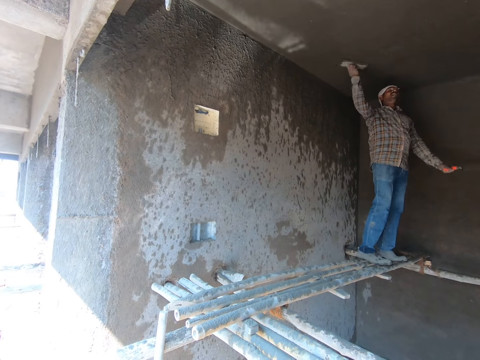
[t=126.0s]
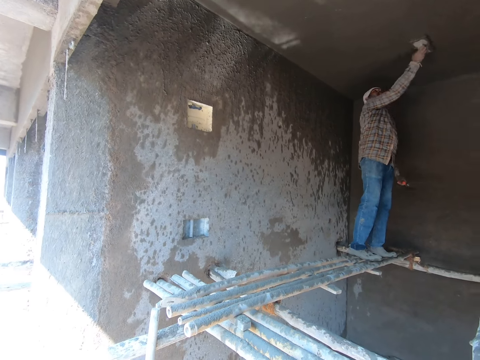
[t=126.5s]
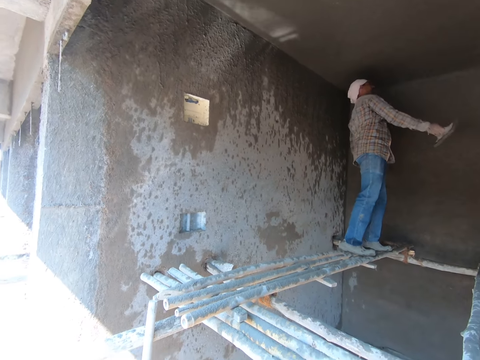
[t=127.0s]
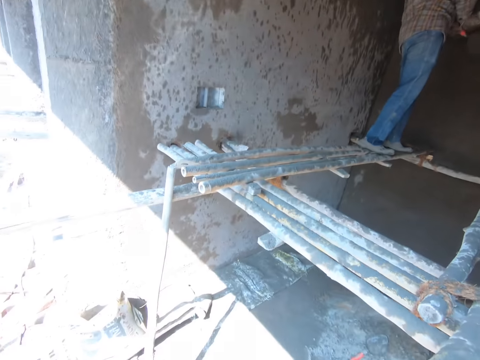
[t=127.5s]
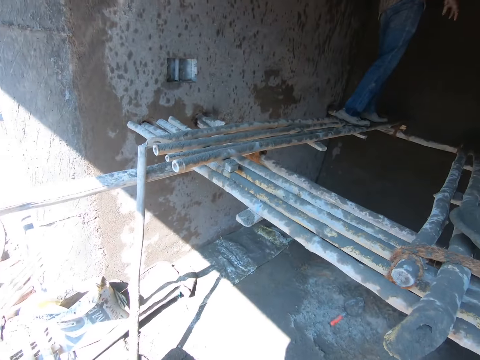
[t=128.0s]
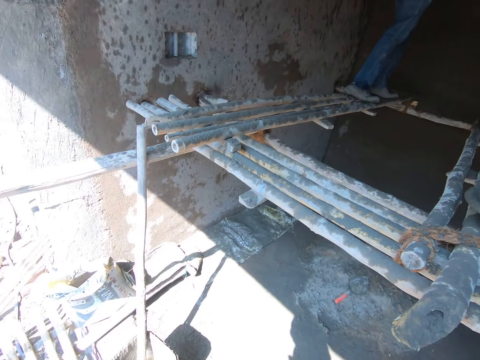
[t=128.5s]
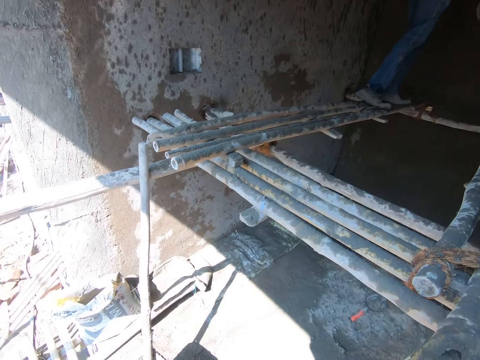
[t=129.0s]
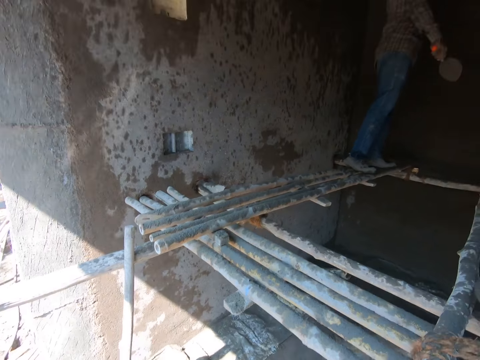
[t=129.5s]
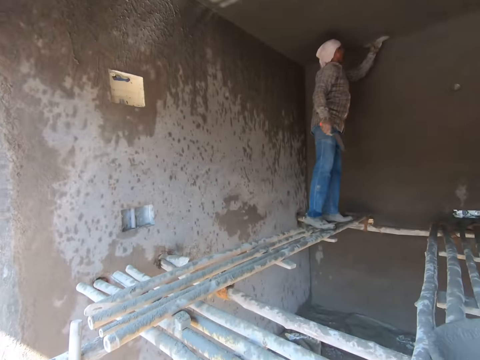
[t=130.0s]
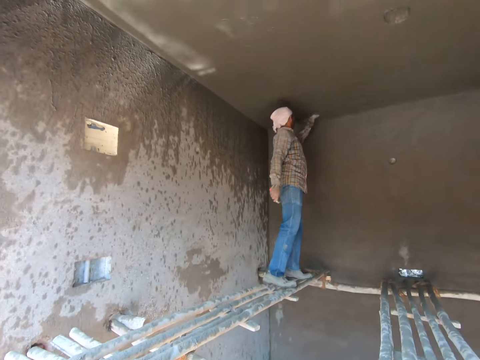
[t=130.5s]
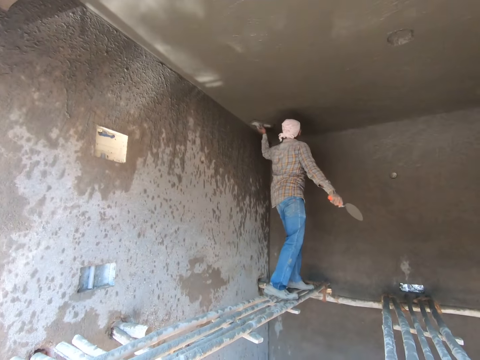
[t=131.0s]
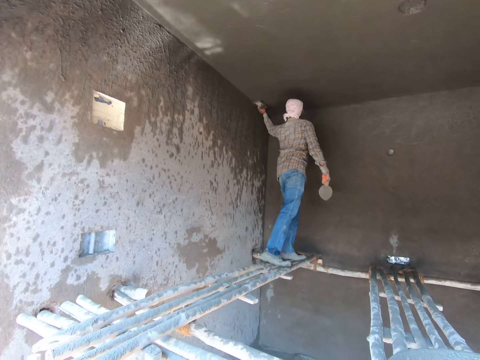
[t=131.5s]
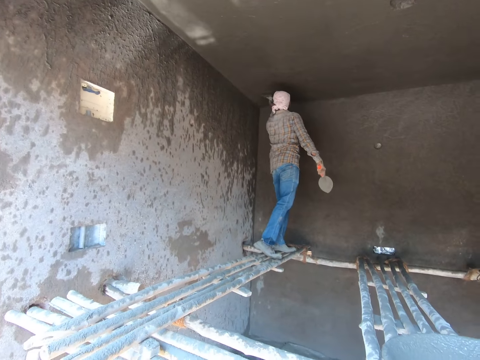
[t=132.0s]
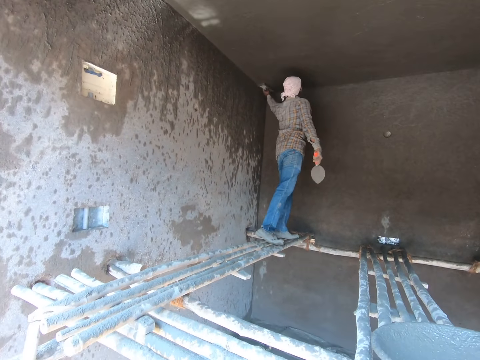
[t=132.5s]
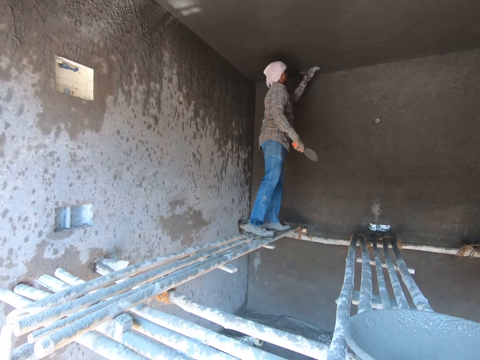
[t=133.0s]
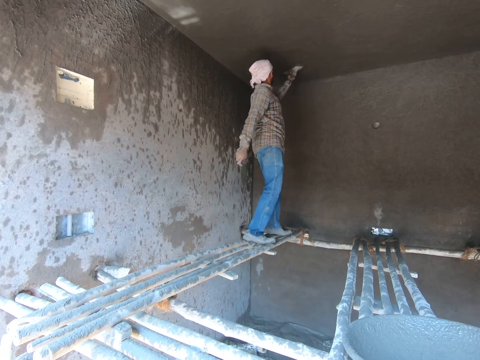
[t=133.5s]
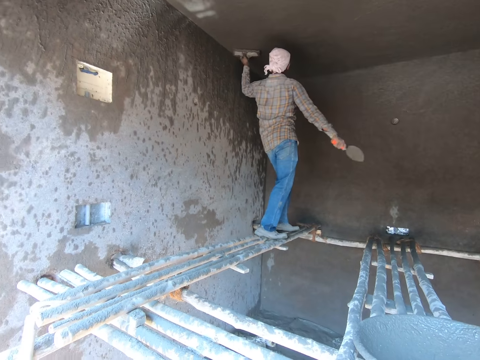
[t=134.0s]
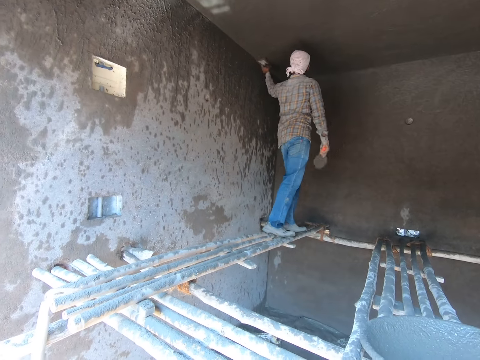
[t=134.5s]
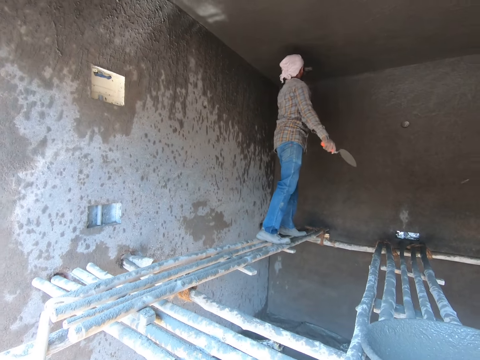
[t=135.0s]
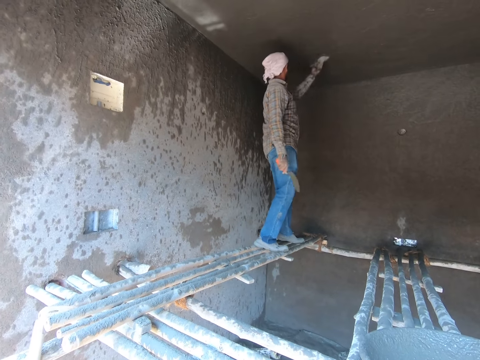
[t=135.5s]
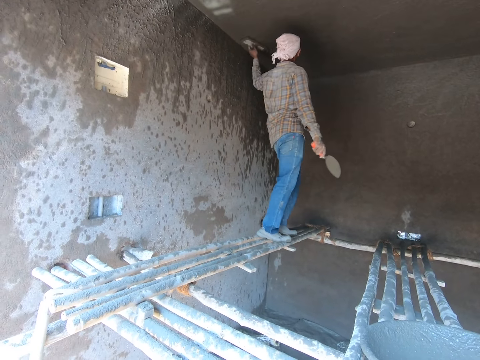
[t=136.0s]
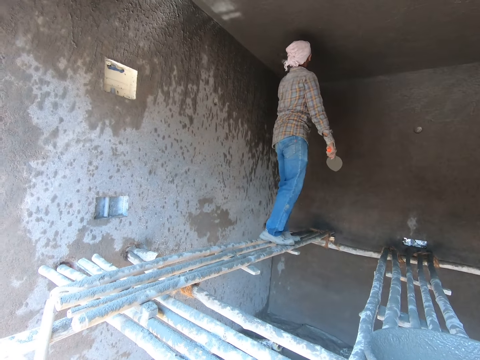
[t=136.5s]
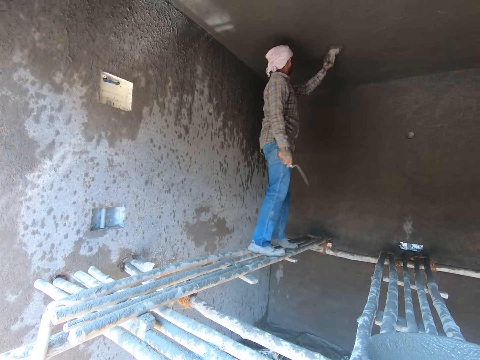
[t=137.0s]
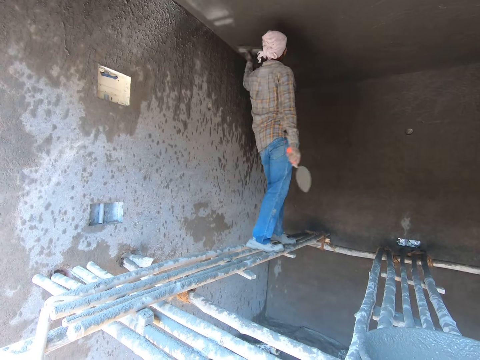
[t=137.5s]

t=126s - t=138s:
The camera wearer looks around the building site. A man smears the cement with the mortar.

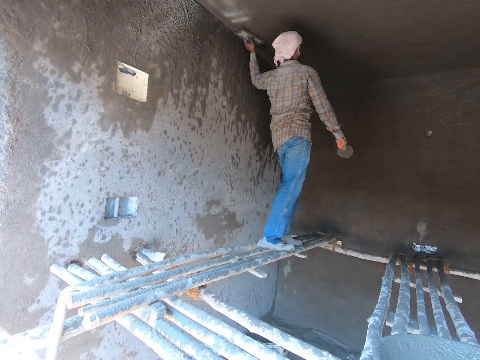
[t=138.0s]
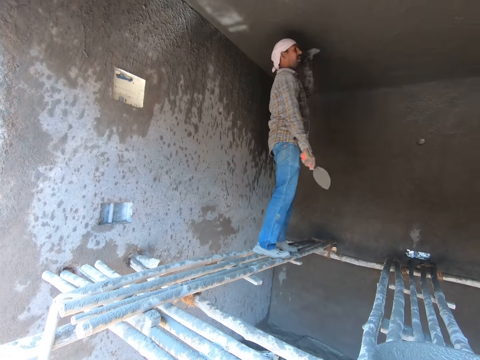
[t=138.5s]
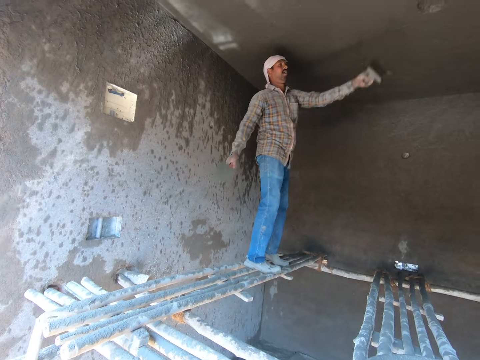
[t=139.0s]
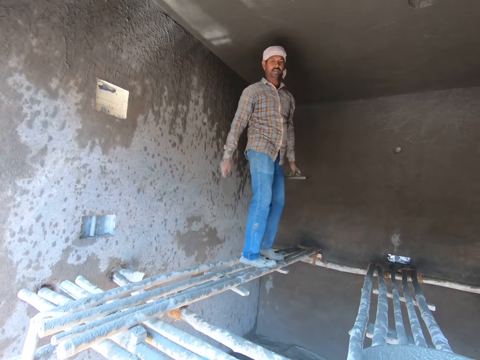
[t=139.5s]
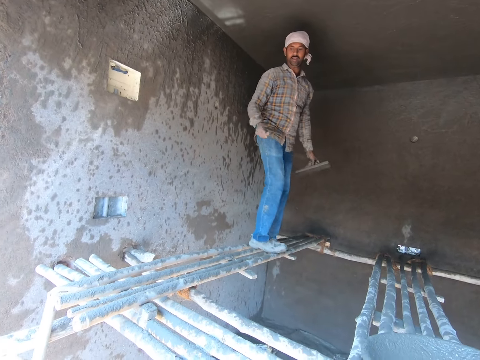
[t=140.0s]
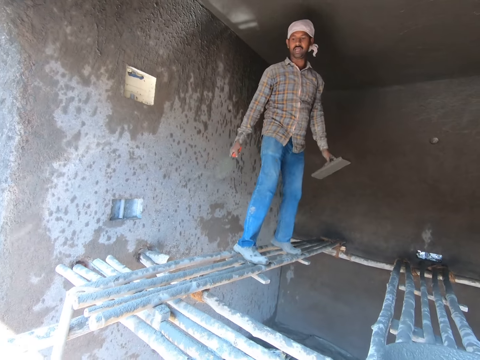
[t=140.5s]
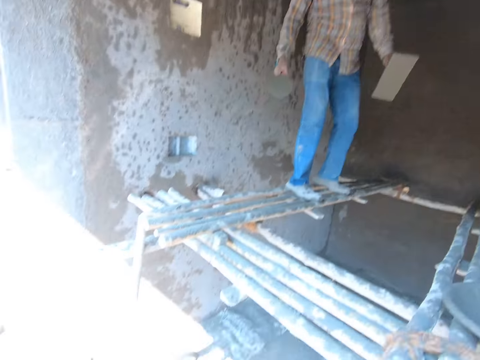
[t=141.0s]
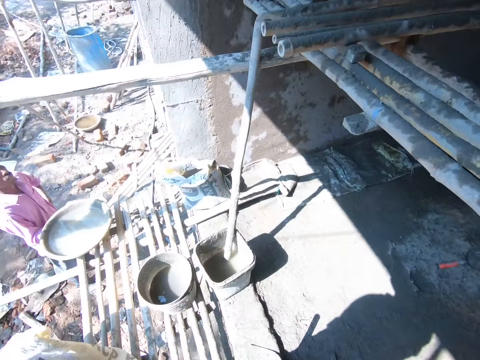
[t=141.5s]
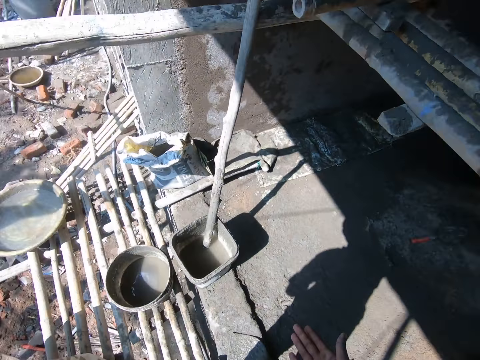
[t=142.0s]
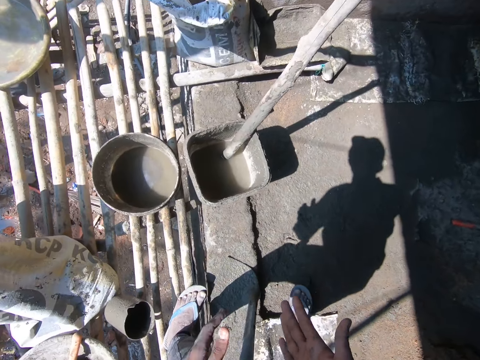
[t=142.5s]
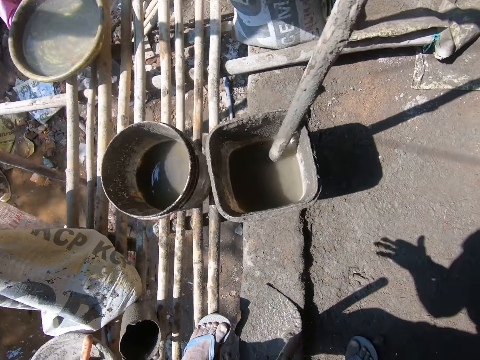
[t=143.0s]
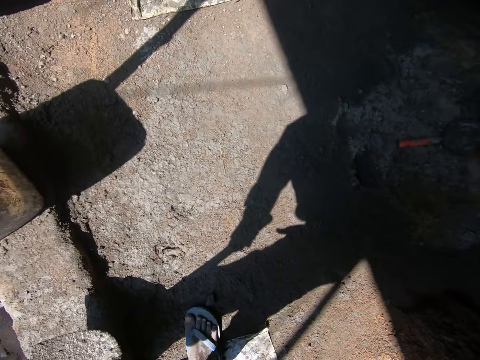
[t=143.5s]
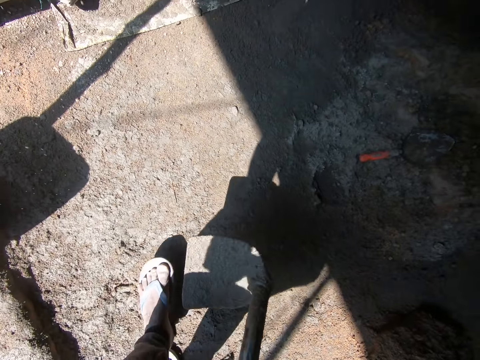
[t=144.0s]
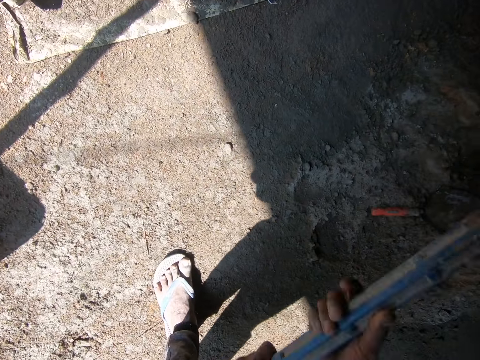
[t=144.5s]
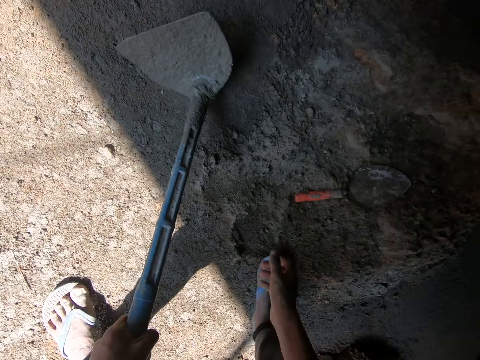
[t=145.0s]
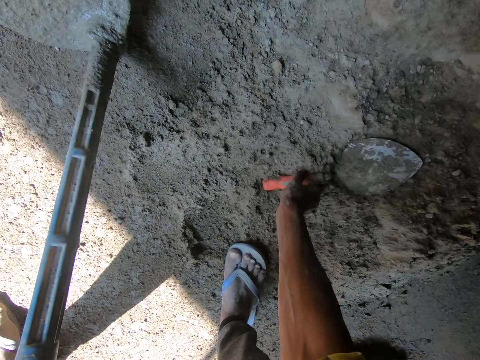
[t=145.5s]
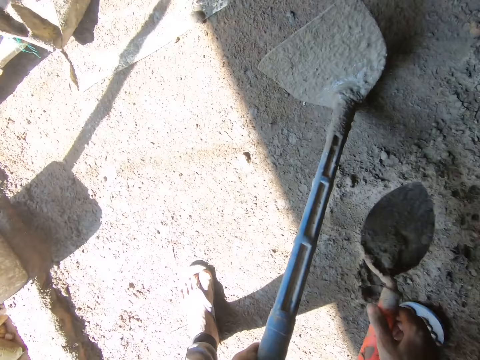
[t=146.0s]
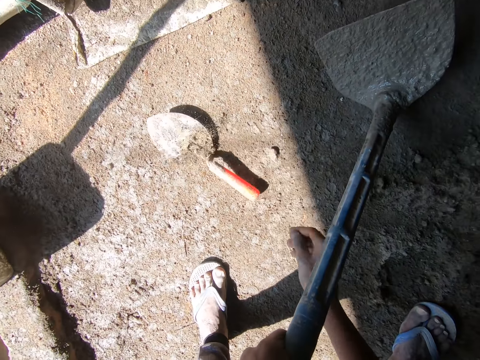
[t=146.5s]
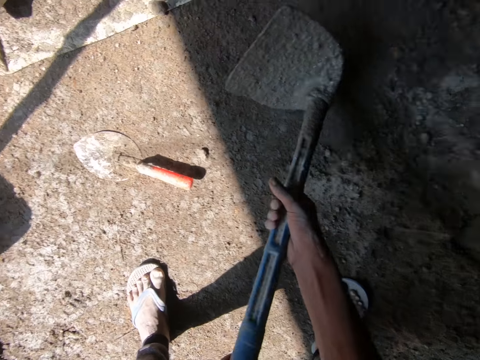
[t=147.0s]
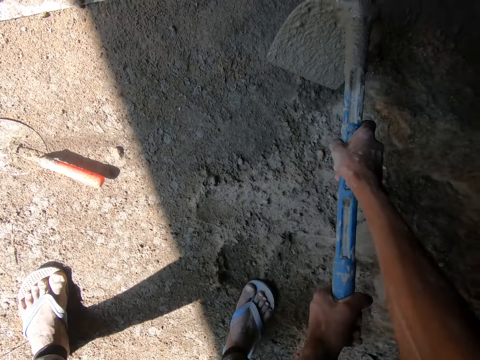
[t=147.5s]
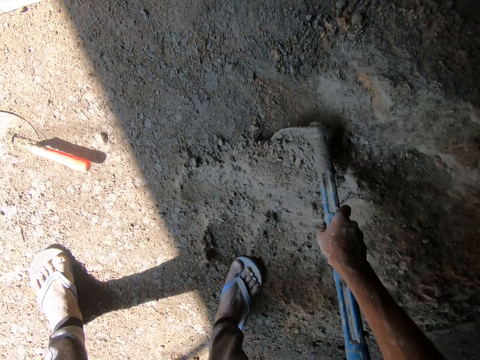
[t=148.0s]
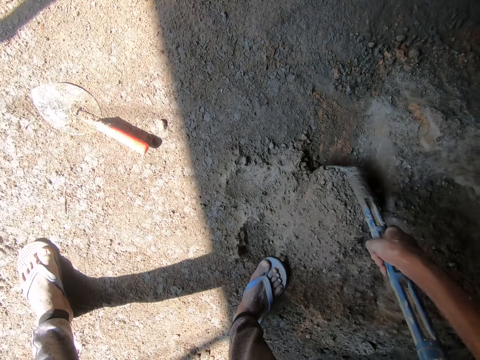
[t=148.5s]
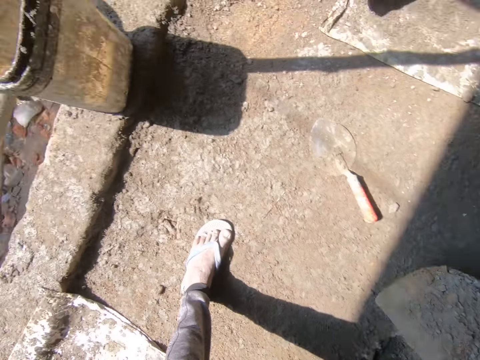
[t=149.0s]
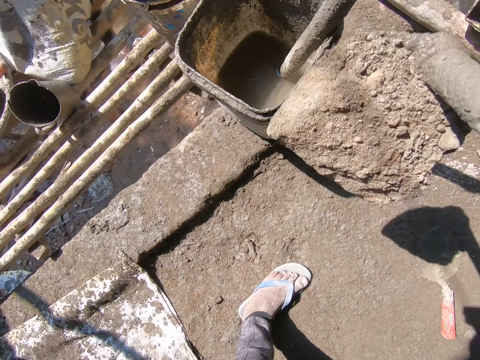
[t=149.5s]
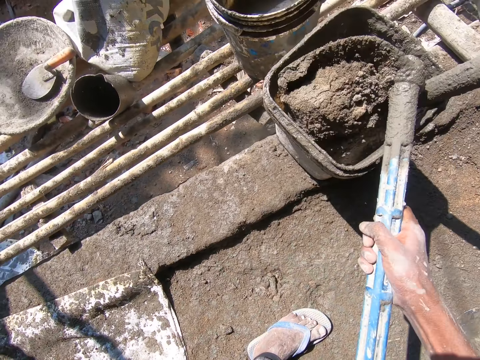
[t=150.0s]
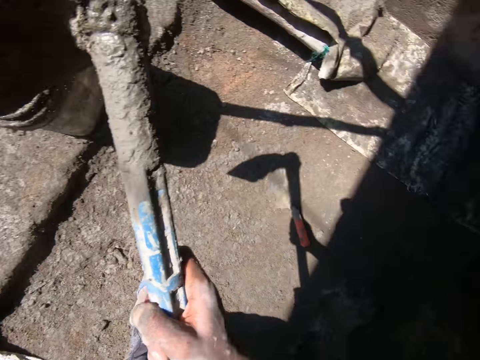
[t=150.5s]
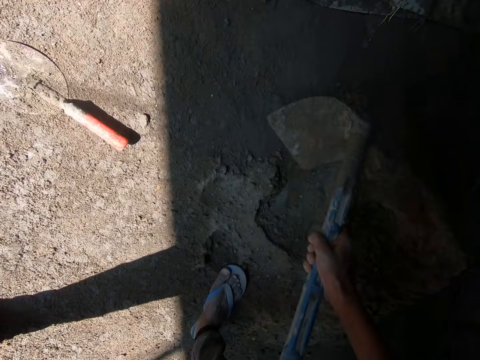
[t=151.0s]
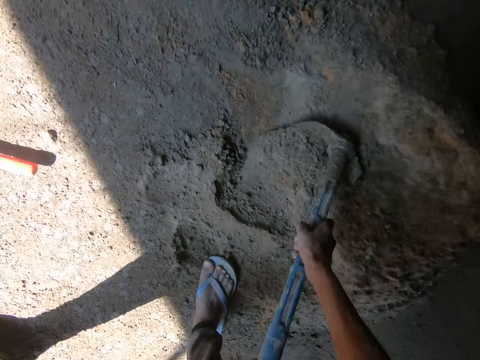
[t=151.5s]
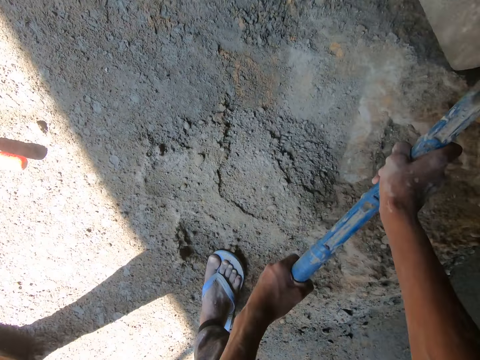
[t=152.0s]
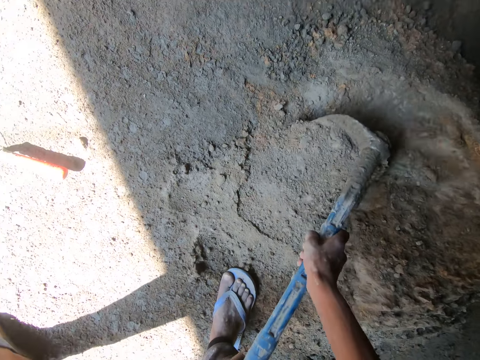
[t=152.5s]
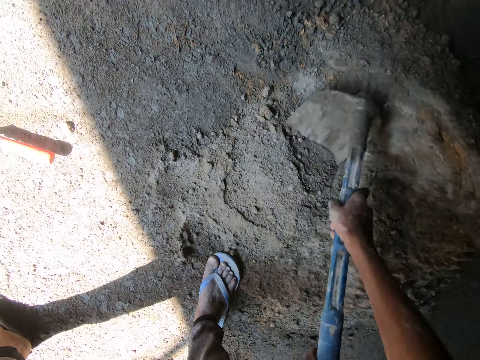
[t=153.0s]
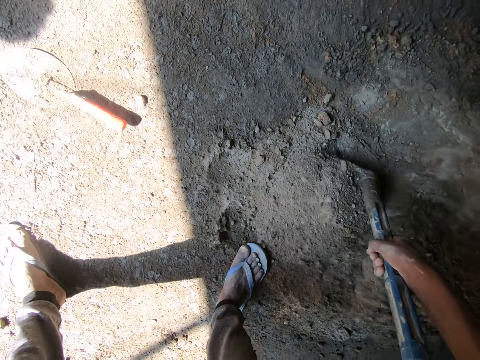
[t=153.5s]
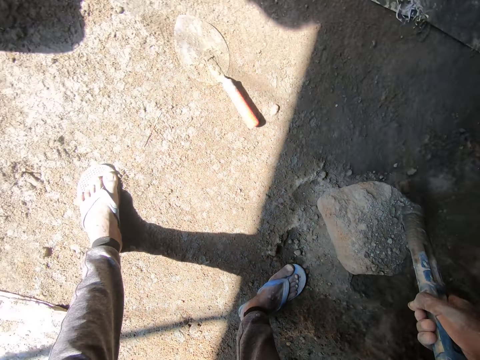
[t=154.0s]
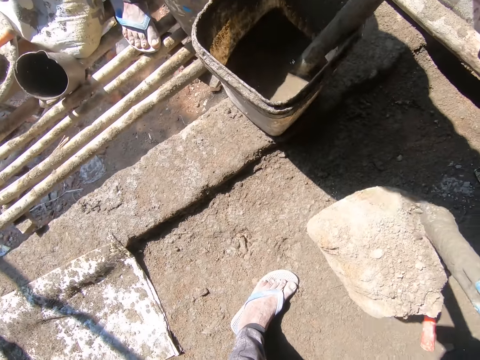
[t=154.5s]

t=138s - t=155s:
A man converses to the camera wearer on his way along the stand. The camera wearer converses with two men. He wipes his hands. He looks around the building site. He picks up a cement mixing hoe on the floor. He holds the hoe on the floor beside the cement mixture heap. He puts the hoe on the ground. He picks up the trowel from the cement and drops the trowel on the floor. He scoops the cement mixture on the floor with the hoe. He pours the cement with the hoe into the bucket. He mixes the cement on the floor with the hoe. He scoops the cement mixture with the hoe.
